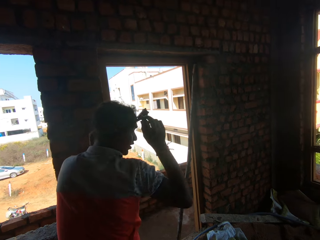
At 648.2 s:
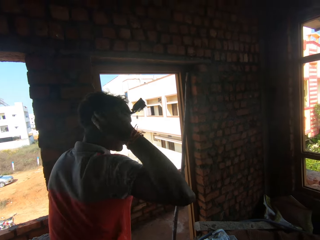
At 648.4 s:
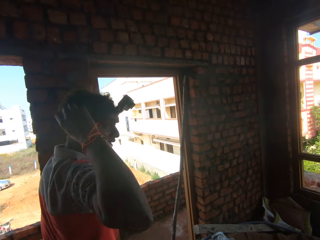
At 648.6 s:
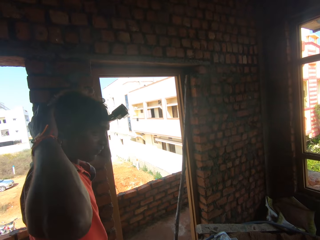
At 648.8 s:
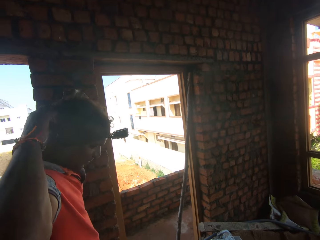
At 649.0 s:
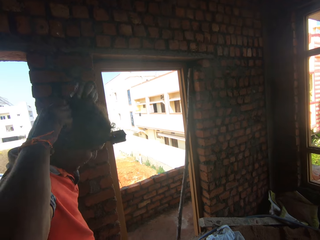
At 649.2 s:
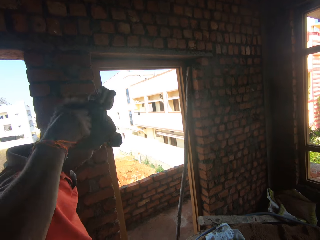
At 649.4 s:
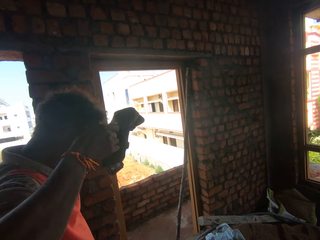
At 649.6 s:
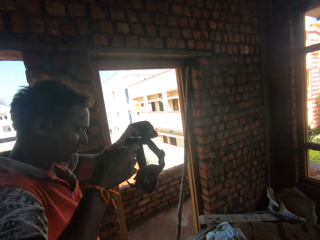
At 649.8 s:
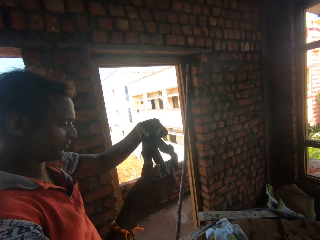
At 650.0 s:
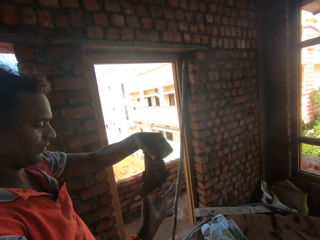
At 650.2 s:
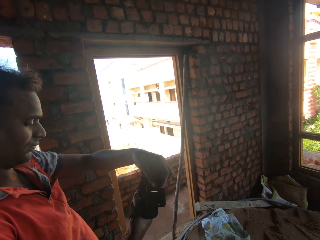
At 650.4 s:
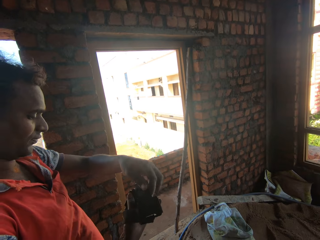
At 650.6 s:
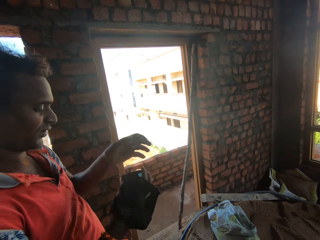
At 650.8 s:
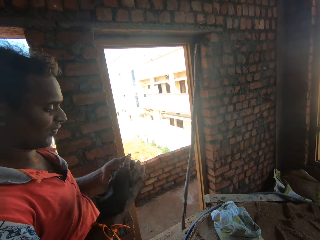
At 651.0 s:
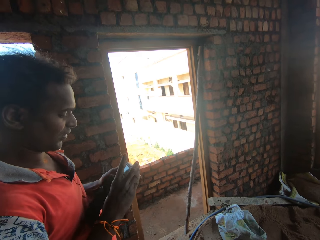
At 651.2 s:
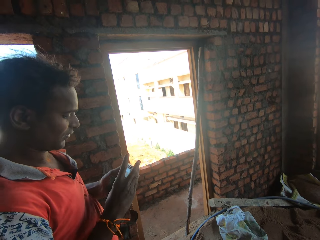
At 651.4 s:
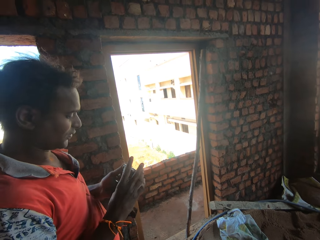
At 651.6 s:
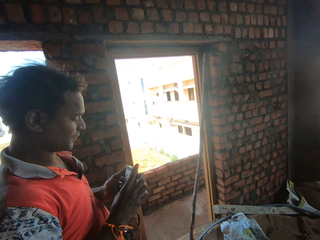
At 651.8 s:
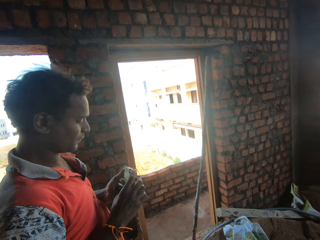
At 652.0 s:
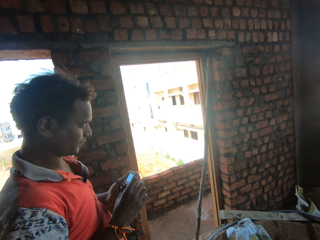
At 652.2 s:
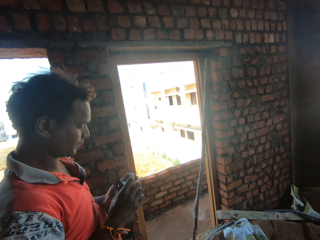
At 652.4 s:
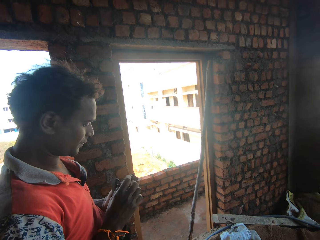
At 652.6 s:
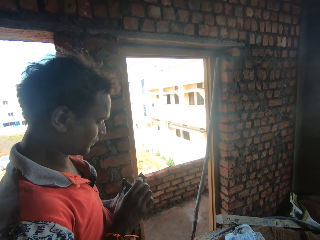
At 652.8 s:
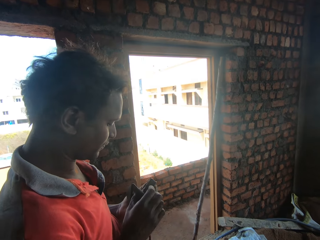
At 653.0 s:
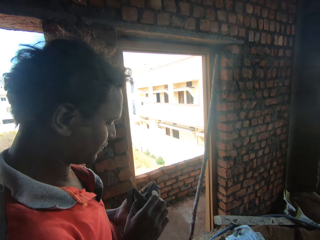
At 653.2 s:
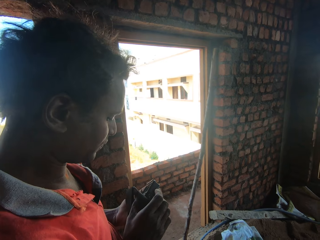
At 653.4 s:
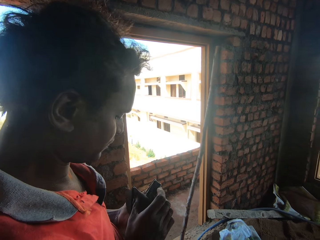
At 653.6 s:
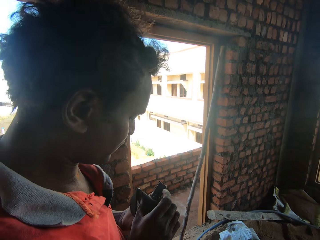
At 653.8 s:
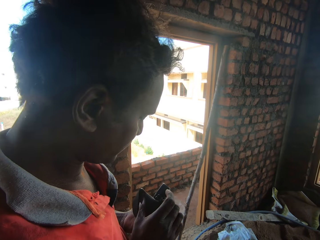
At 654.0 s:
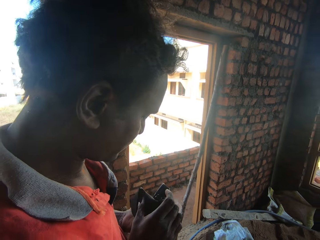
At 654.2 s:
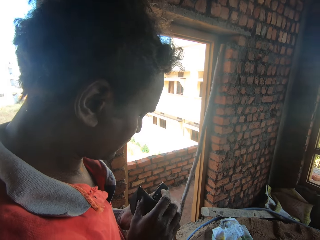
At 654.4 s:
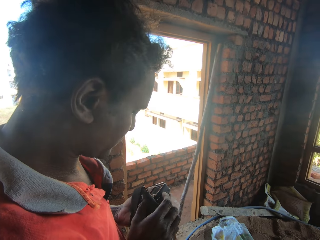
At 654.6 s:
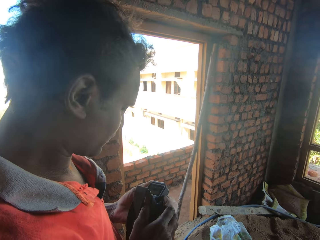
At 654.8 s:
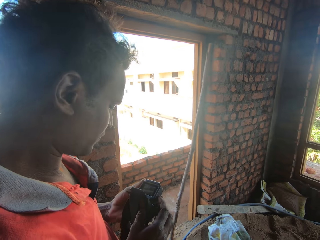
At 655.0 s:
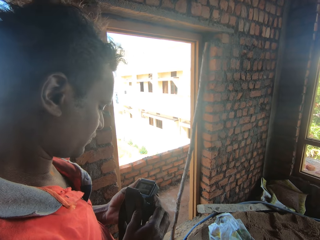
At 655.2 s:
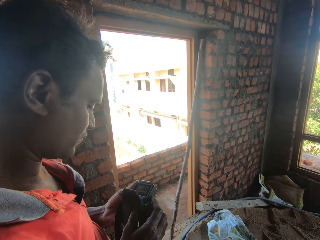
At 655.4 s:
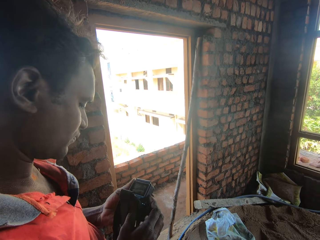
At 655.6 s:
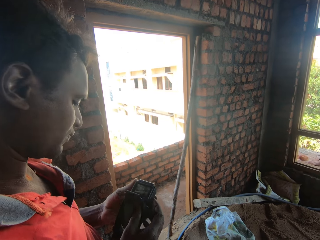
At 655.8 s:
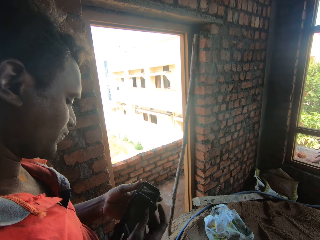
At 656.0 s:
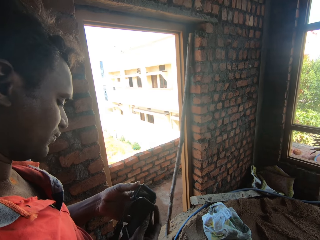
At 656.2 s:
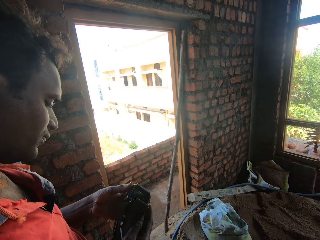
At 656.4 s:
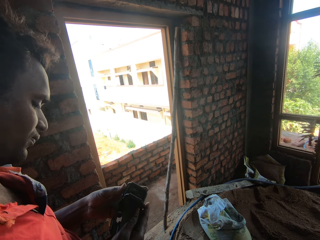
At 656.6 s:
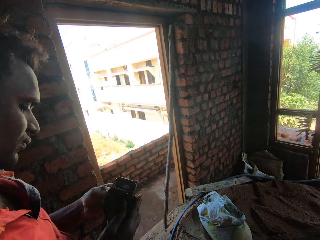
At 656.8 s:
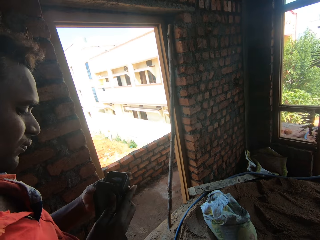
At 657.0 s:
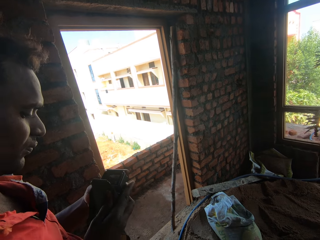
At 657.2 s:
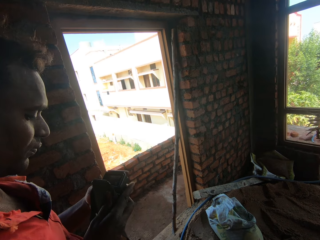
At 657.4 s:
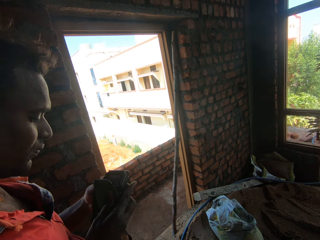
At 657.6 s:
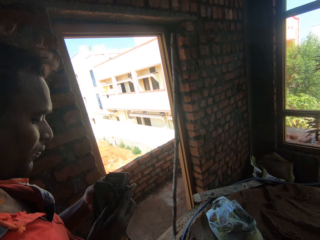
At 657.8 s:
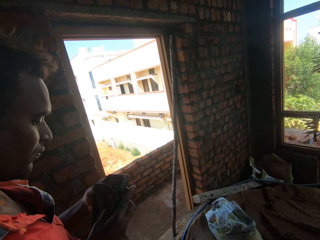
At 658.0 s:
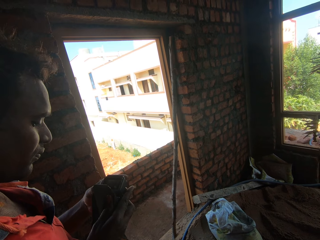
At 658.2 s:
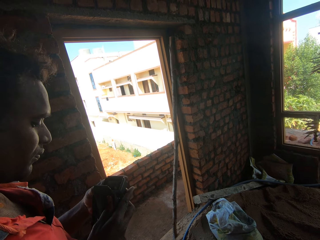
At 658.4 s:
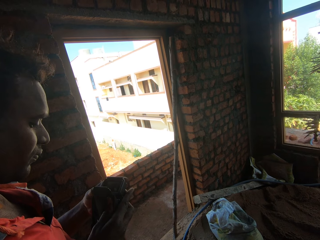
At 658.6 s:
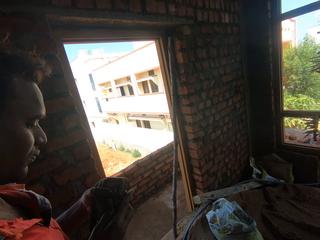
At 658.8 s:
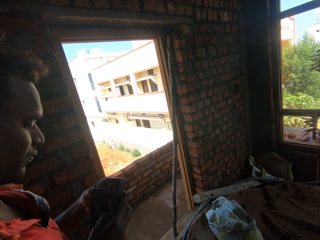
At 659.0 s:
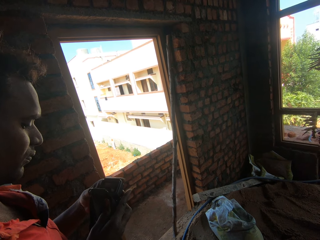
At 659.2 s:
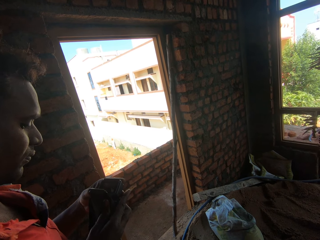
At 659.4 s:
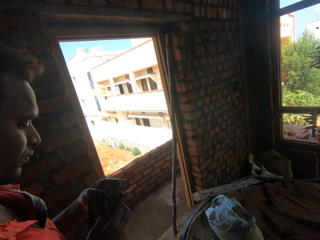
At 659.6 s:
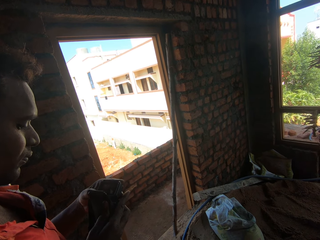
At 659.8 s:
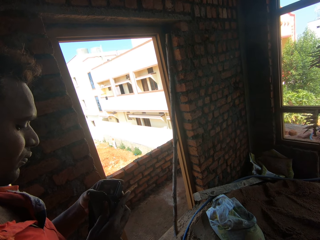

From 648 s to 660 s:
The man stands up. He removes the camera from his head. He adjusts the camera. He operates the camera.

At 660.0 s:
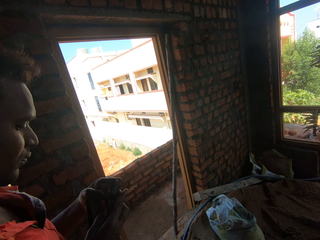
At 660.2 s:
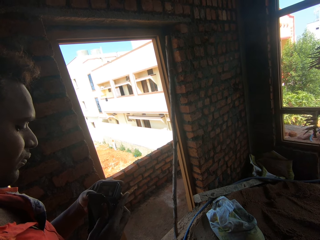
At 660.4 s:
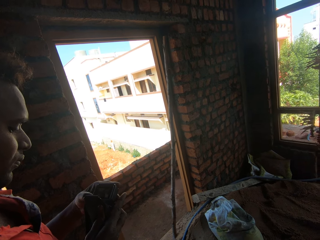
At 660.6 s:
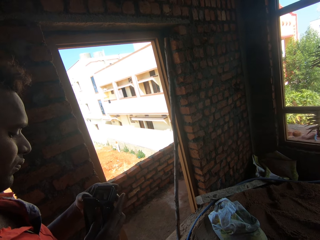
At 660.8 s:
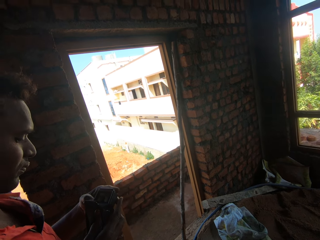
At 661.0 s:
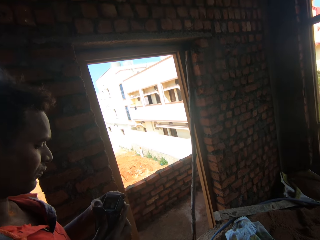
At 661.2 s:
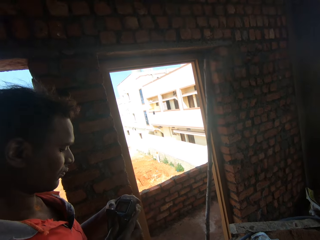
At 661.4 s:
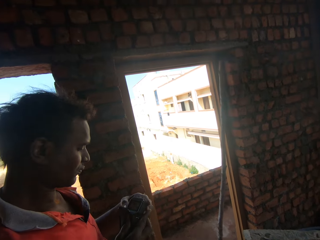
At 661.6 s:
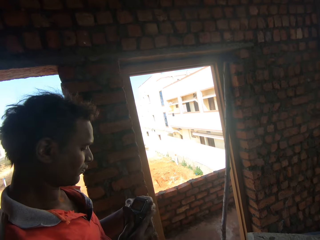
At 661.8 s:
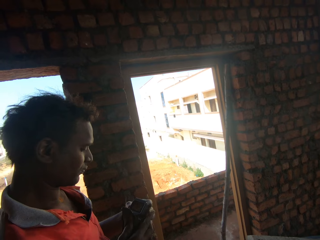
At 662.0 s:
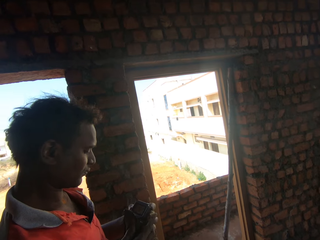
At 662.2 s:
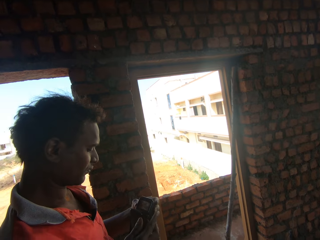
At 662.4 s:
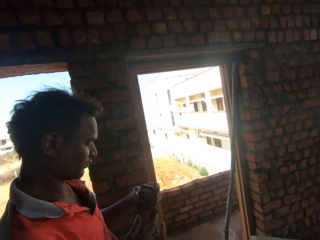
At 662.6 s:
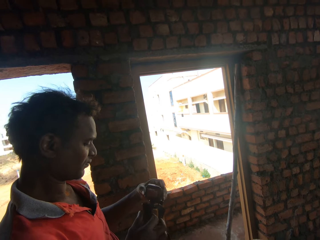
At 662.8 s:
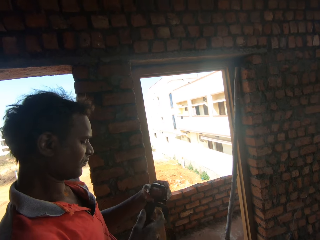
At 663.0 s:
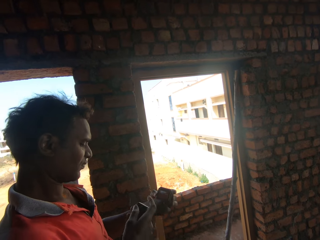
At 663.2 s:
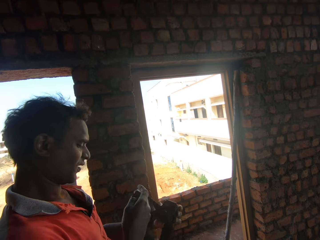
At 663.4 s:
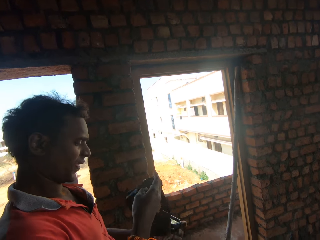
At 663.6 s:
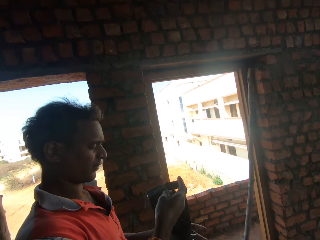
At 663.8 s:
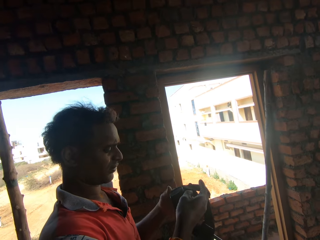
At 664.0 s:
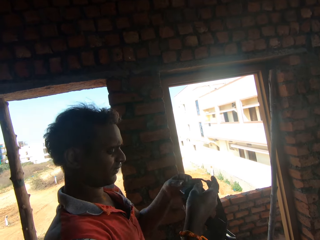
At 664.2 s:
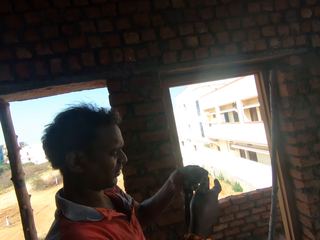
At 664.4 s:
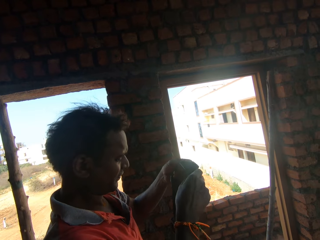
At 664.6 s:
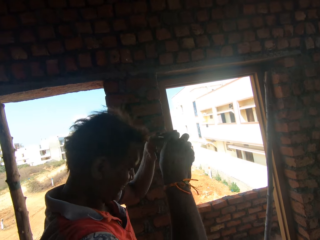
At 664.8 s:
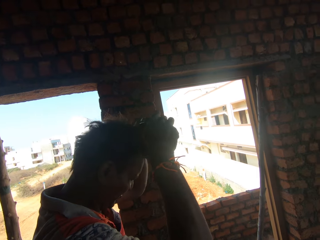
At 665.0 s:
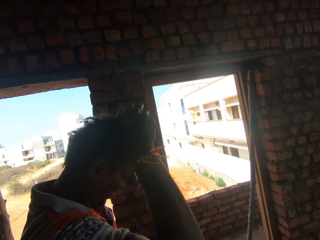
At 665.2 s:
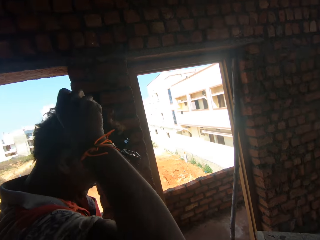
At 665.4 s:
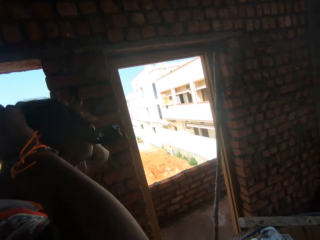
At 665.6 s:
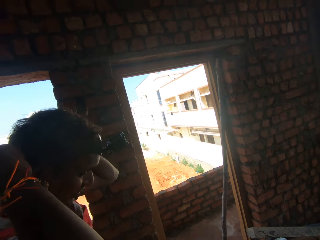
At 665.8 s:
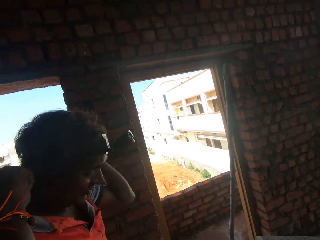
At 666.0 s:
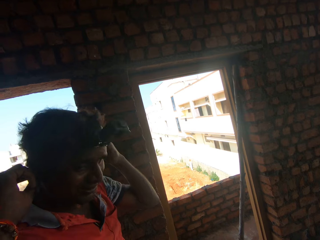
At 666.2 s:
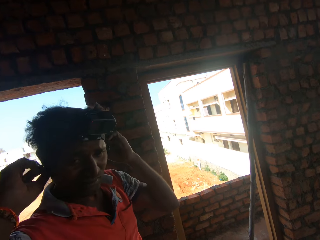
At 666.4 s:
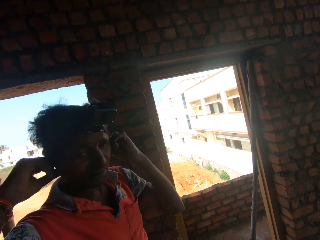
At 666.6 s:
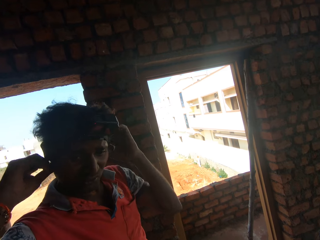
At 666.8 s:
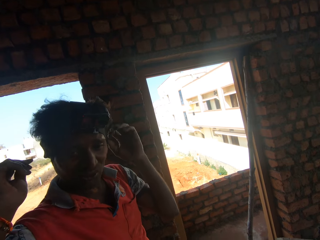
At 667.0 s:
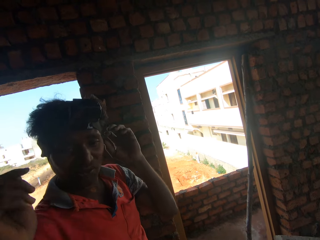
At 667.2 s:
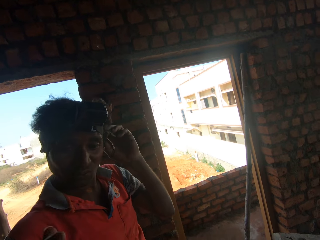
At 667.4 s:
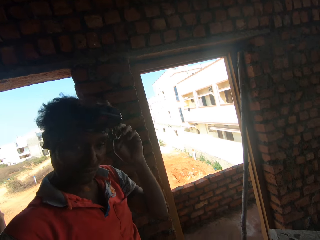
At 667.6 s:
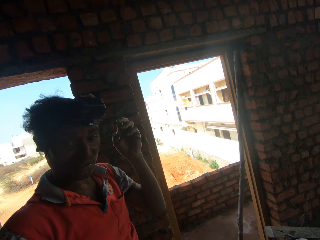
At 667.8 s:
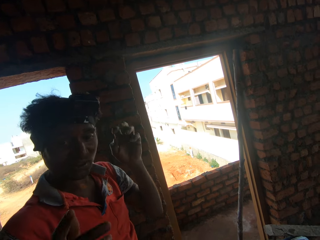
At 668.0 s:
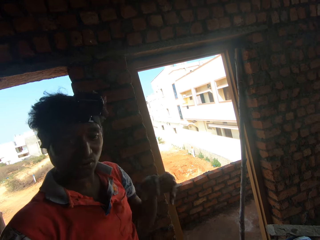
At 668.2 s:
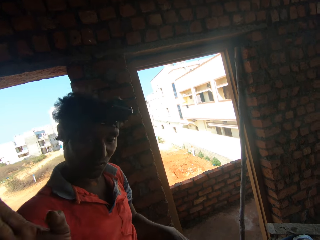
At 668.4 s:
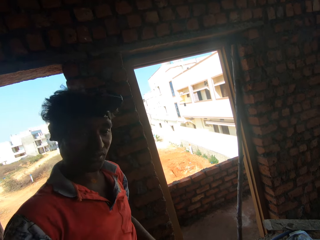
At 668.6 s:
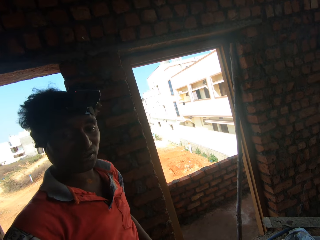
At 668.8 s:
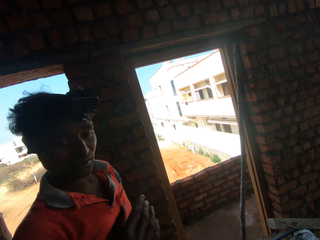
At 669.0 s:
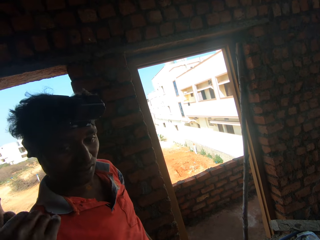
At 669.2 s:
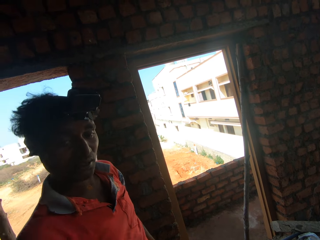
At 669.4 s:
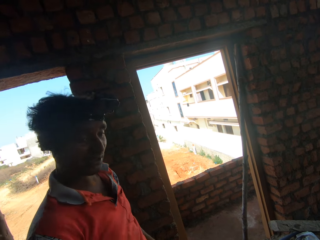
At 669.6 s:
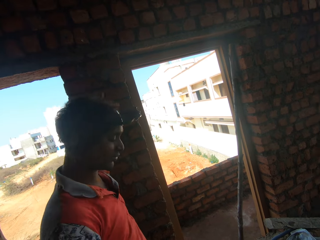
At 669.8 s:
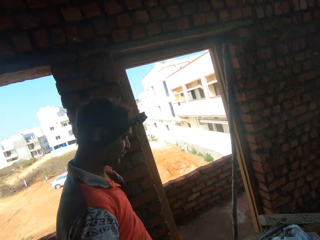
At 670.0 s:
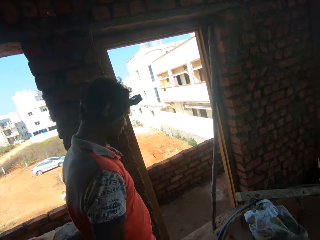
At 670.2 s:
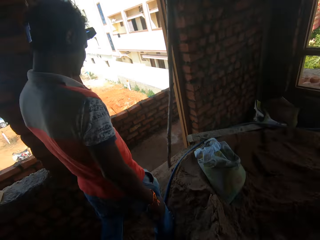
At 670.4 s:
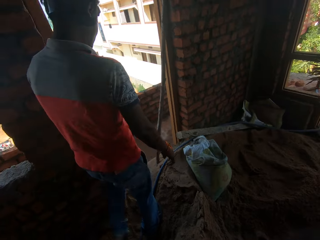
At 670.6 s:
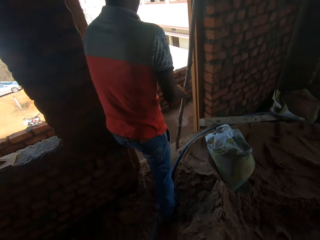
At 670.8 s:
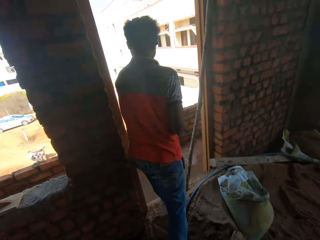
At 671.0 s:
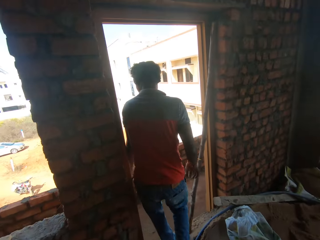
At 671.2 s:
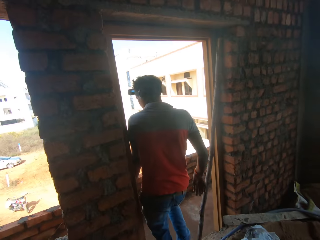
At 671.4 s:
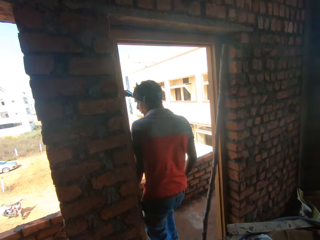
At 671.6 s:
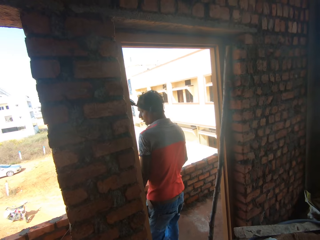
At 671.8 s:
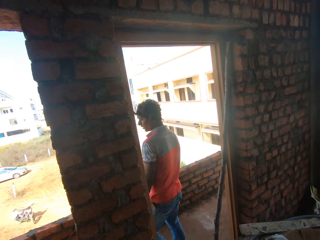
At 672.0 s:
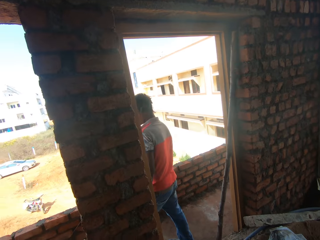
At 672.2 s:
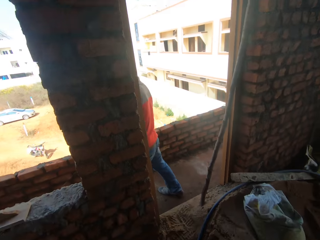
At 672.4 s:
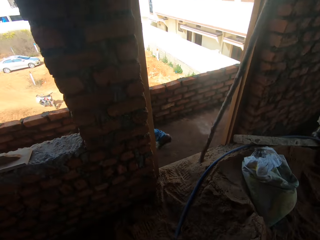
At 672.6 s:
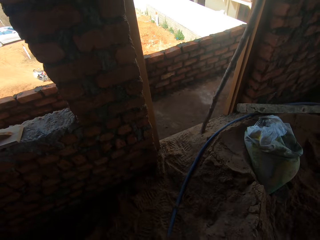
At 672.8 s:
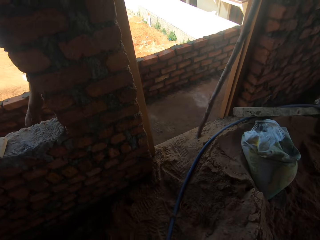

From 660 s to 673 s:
The man puts the camera on his head. The camera wearer interacts with the man. The man converses with the camera wearer. He walks away.
